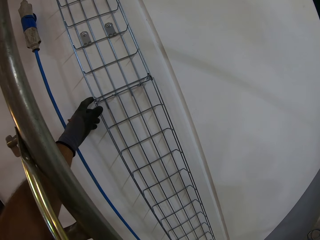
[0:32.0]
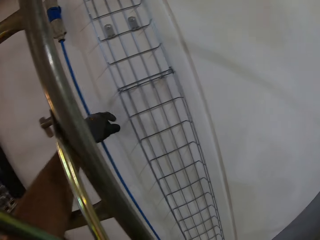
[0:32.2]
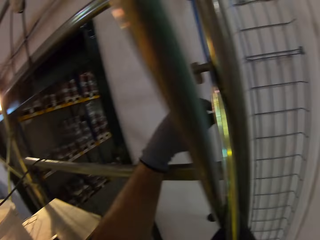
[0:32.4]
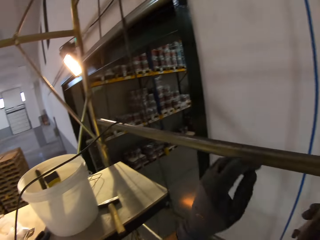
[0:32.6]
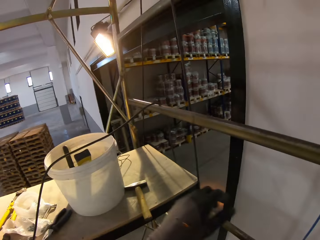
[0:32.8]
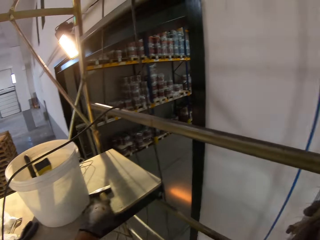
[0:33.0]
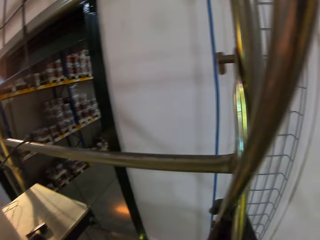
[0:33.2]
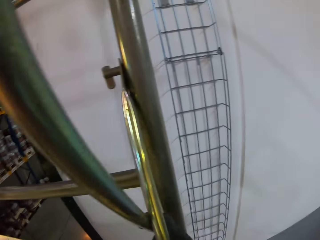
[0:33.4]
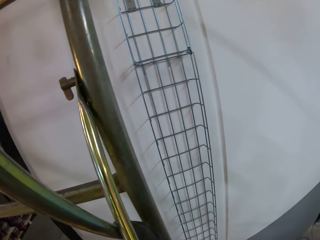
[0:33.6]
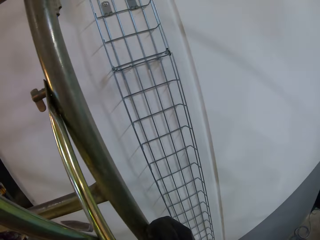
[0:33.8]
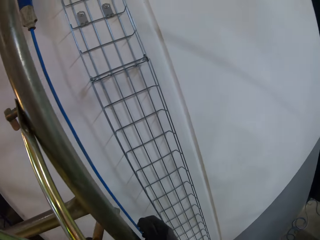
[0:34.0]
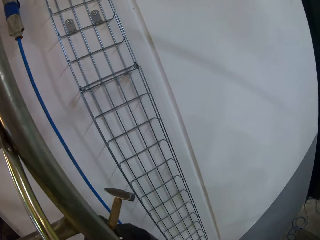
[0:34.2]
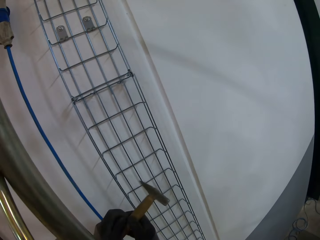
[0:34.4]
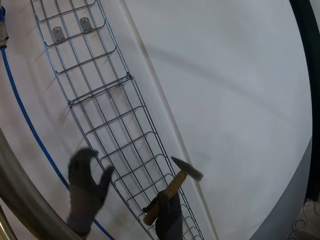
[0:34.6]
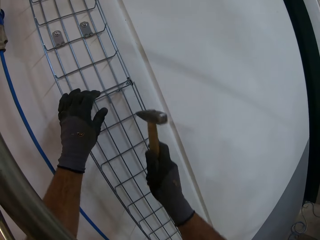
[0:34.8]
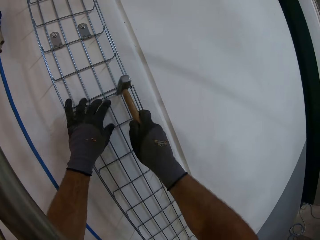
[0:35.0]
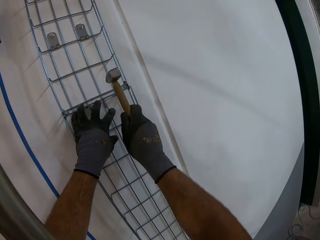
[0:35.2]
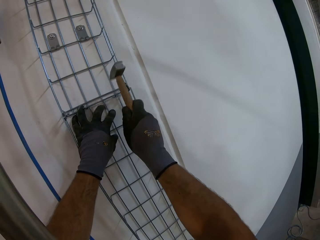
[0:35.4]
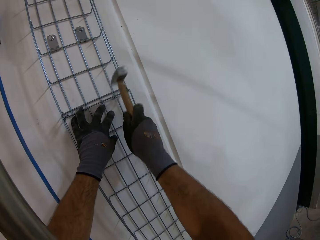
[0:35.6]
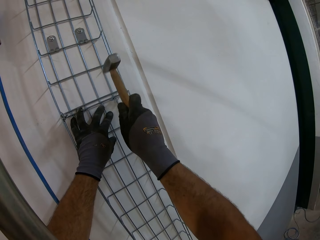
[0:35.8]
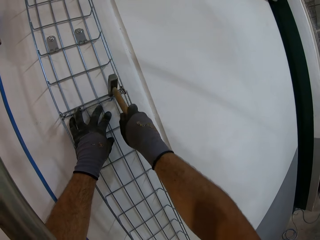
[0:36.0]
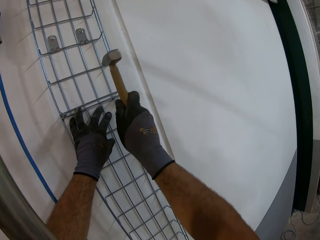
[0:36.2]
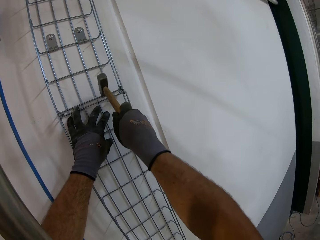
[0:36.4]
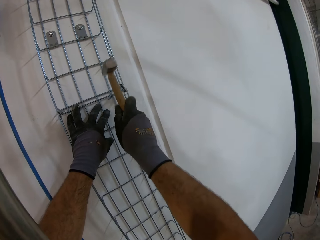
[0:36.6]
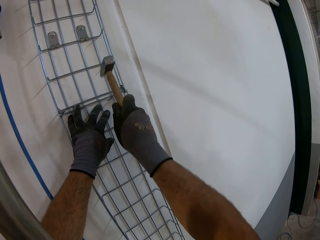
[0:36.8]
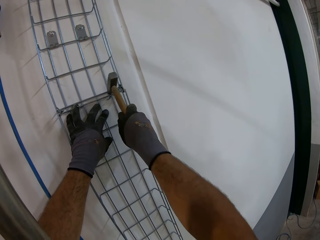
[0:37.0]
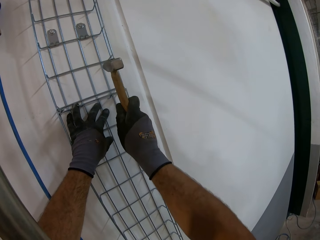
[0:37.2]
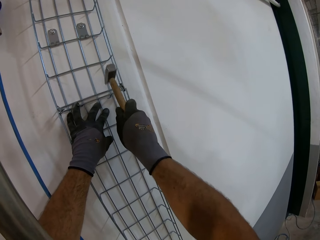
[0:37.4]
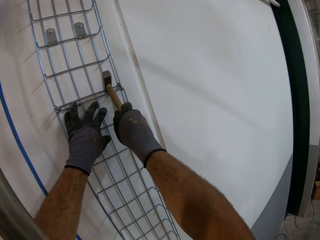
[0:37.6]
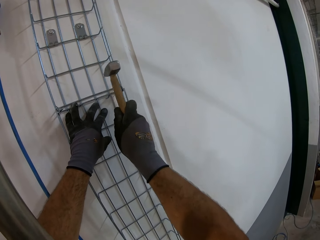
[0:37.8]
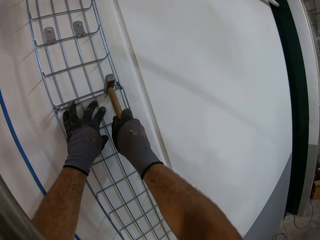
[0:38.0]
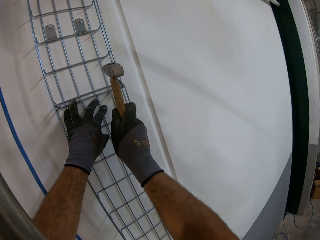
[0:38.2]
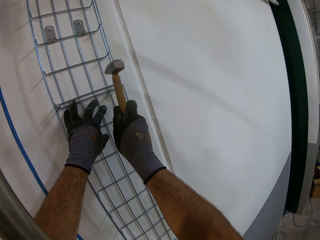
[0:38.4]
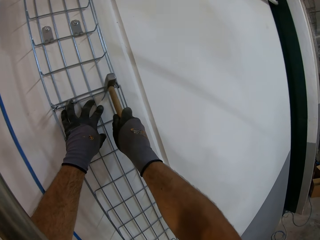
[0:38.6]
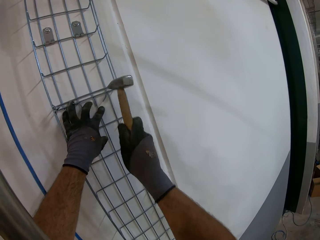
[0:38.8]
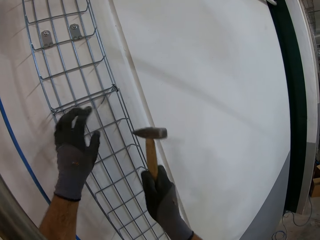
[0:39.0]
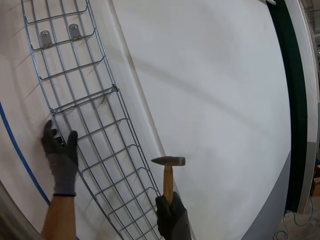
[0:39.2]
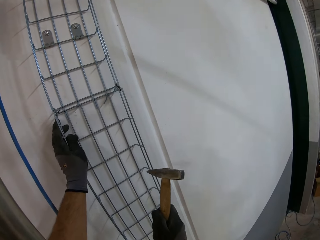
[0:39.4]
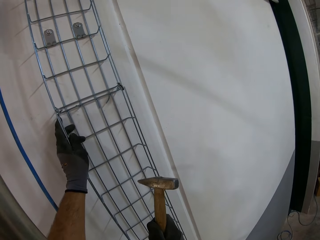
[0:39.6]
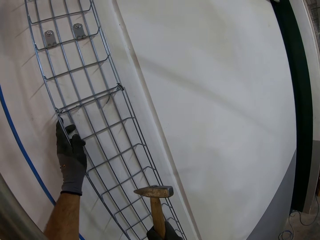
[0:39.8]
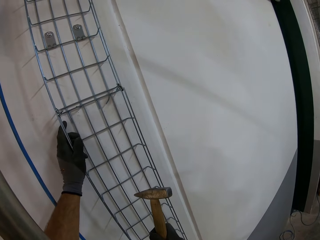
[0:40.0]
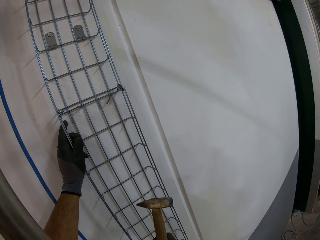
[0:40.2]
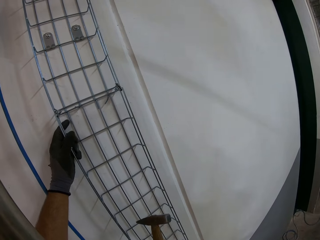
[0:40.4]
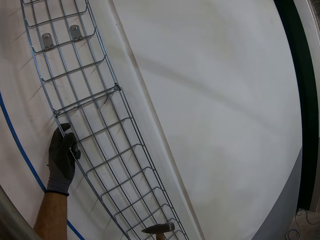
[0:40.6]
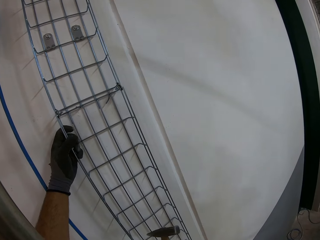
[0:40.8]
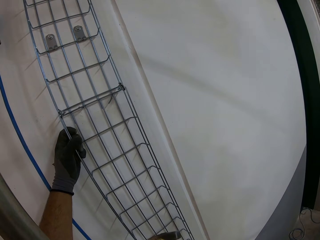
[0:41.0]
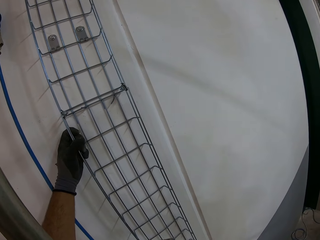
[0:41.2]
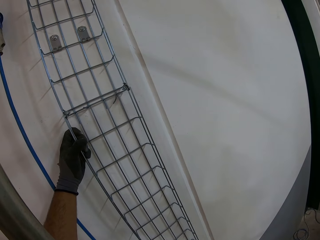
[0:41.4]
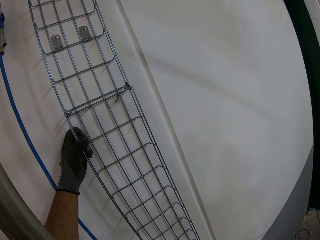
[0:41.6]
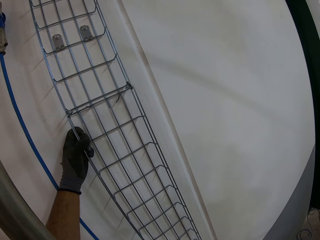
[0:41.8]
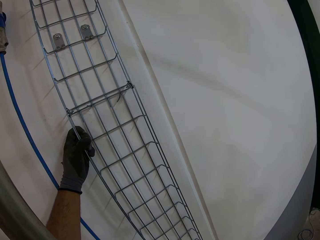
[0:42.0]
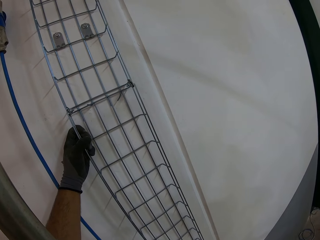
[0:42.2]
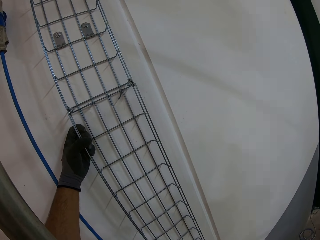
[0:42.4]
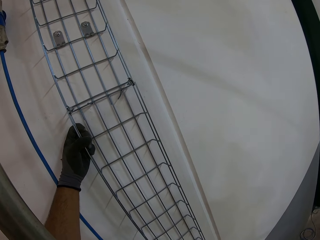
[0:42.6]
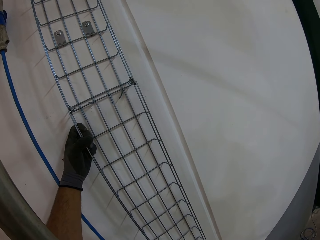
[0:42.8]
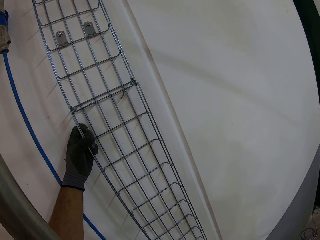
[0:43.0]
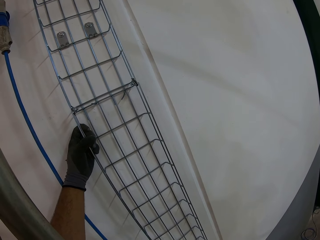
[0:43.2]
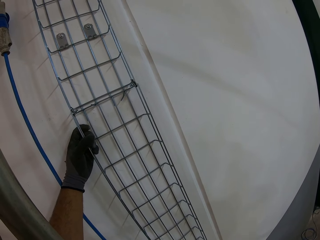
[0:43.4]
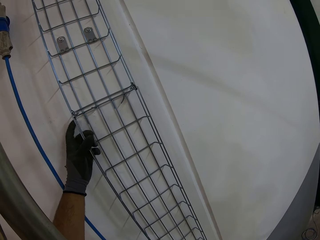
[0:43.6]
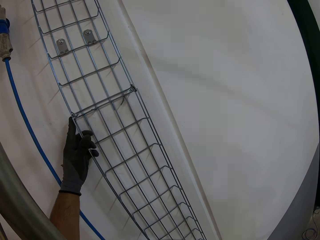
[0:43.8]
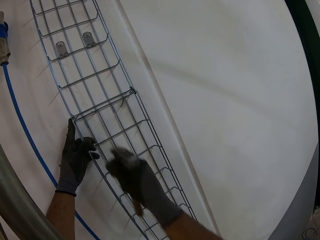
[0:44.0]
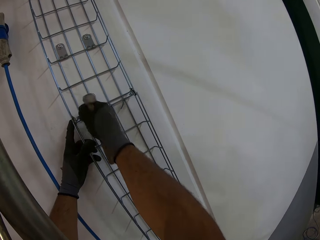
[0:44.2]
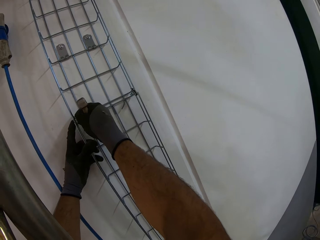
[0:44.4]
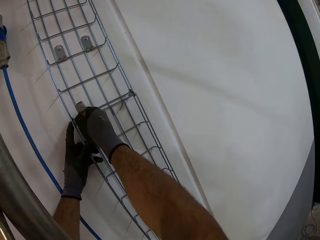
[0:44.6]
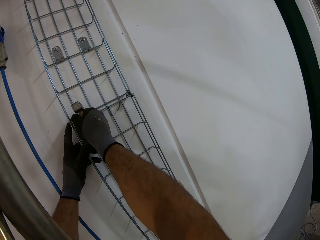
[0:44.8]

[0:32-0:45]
The camera wearer takes the hammer. They hit the wire with the hammer. They touch the wire. They look at the wall.

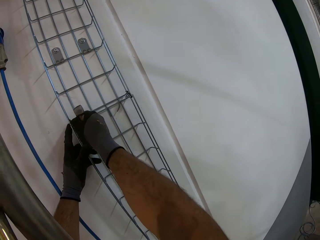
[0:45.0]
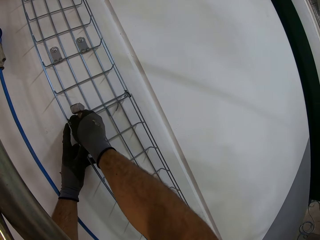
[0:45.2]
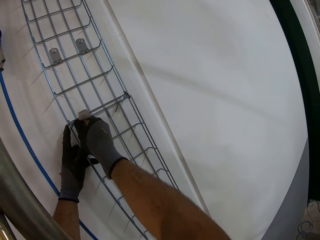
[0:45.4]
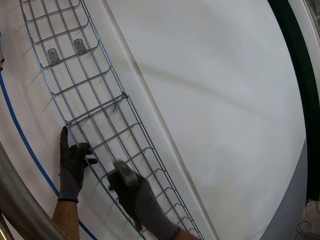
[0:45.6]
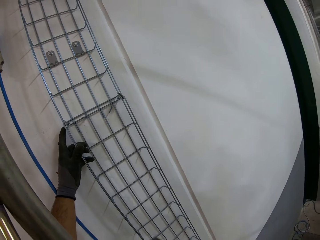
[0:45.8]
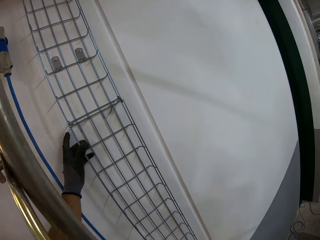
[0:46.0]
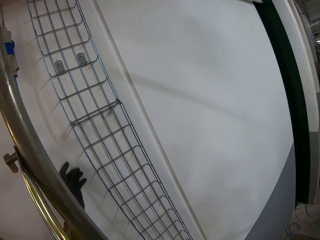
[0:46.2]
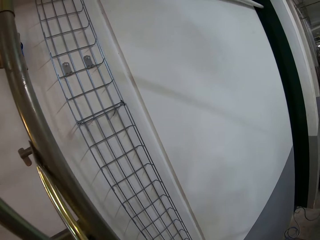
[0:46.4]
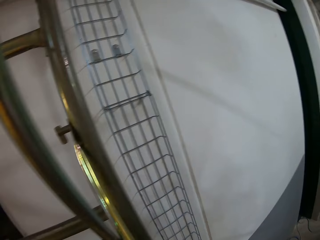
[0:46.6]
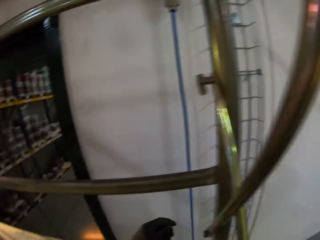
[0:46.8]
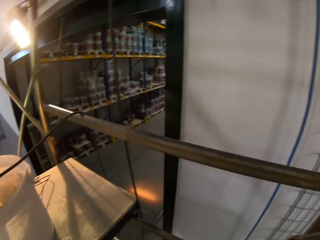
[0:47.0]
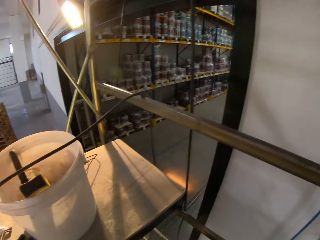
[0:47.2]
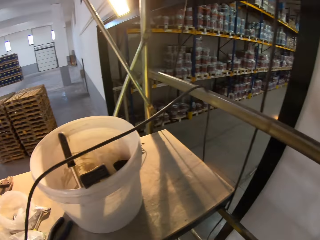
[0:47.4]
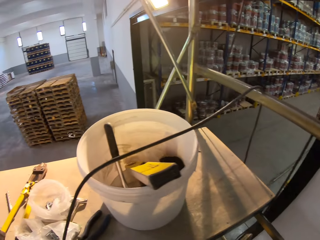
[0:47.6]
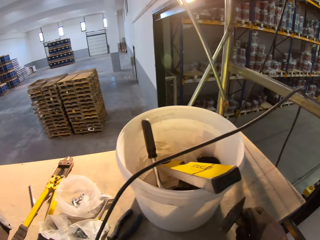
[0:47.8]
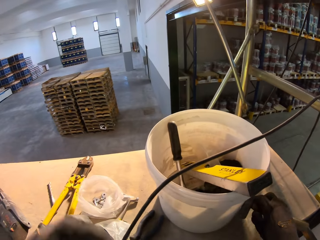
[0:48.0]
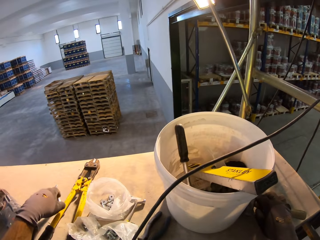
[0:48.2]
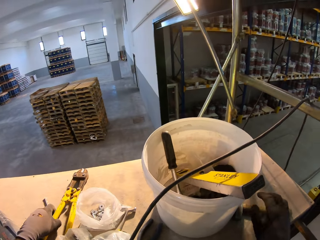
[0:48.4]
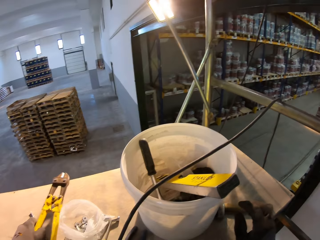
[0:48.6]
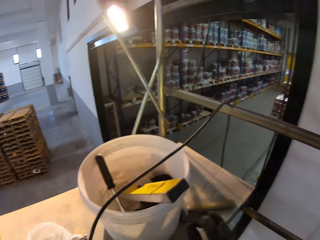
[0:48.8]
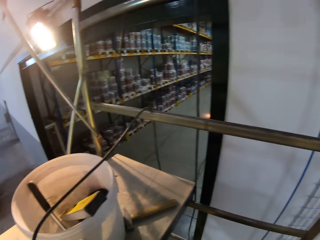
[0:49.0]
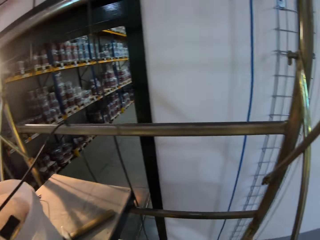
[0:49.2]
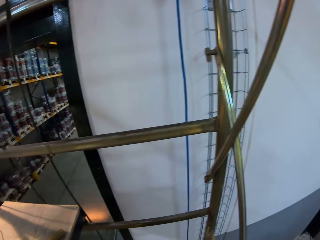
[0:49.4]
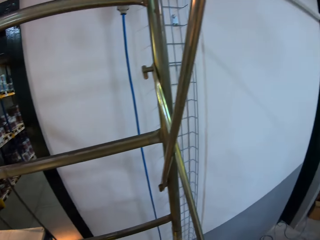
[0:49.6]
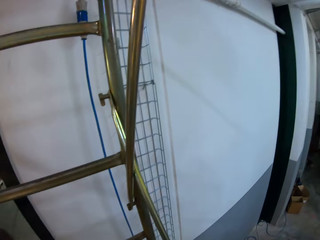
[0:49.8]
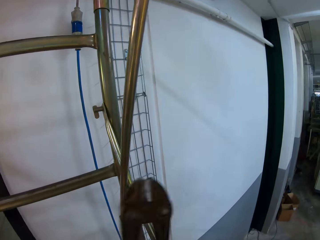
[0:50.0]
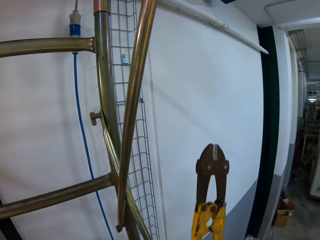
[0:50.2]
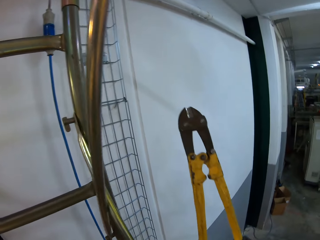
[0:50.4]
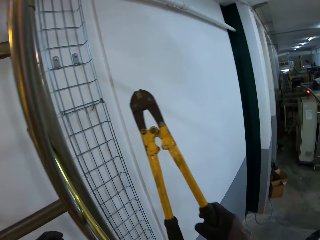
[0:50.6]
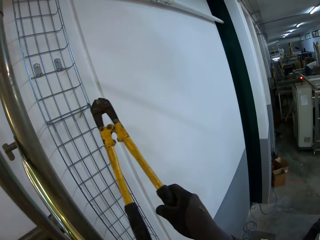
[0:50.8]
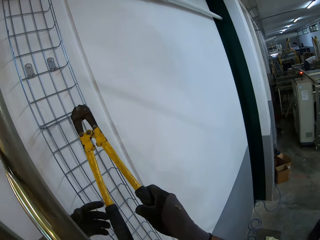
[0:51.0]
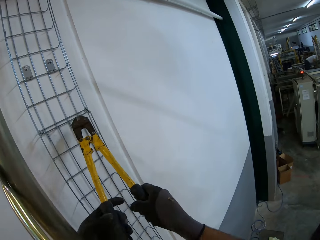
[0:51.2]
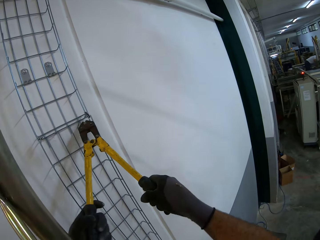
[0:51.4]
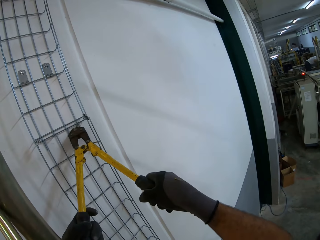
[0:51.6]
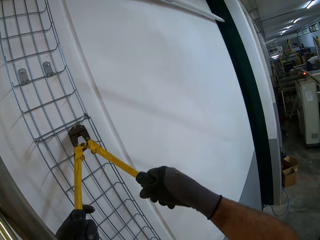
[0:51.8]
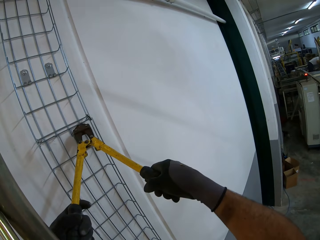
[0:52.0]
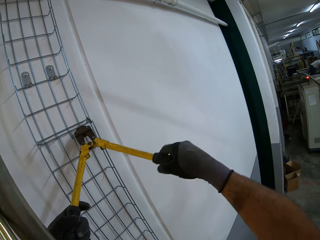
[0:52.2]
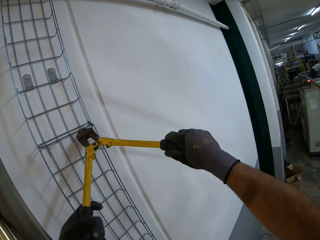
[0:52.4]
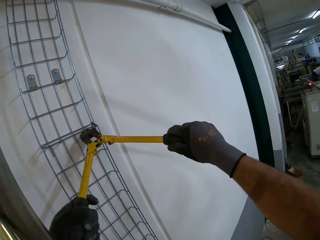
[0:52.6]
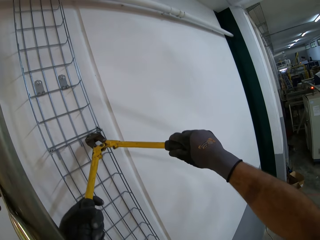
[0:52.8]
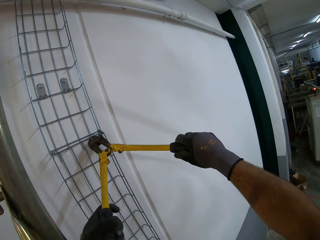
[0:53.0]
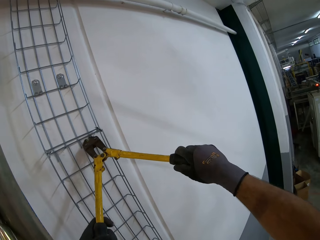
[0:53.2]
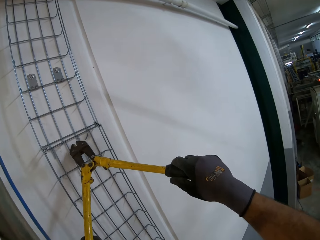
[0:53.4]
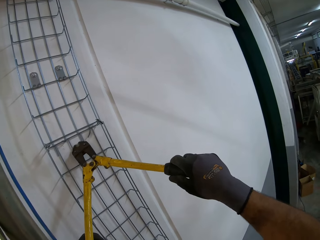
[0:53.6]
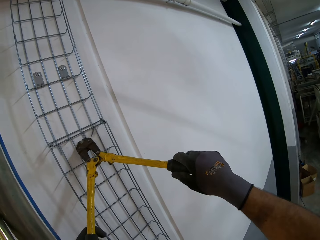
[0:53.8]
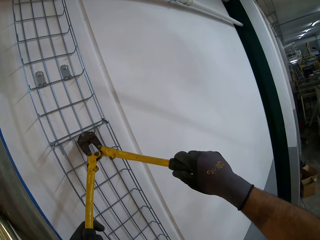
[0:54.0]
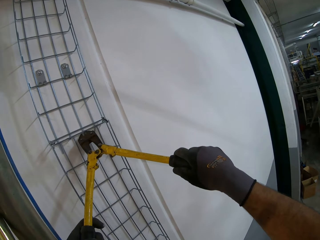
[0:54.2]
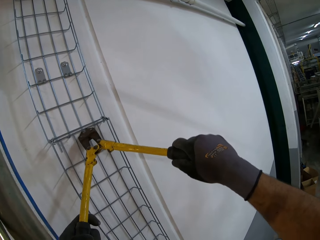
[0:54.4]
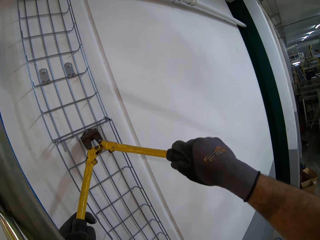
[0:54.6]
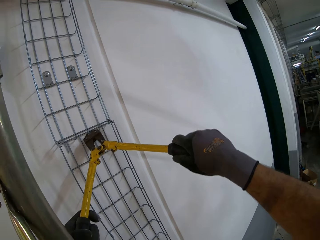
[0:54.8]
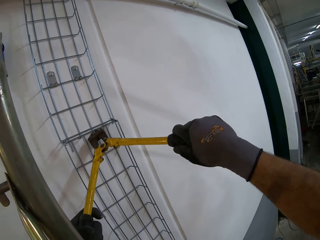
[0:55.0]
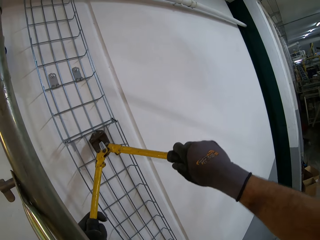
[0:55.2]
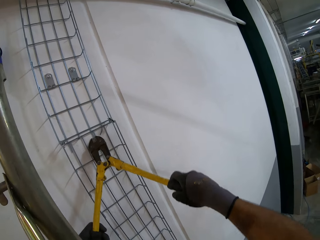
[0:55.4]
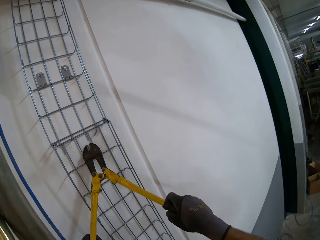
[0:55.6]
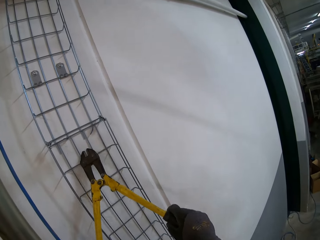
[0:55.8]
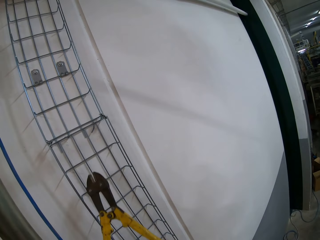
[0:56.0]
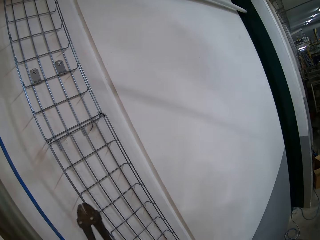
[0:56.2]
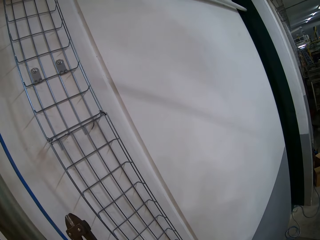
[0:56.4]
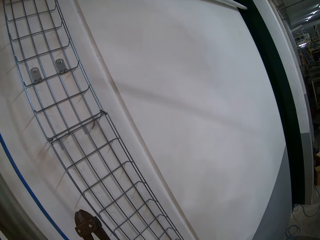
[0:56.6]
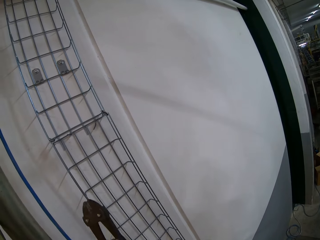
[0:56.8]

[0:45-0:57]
The camera wearer turns around. They put down the hammer. They take the pliers. They tighten the metal with the pliers. They fix the wire grid on the wall.
